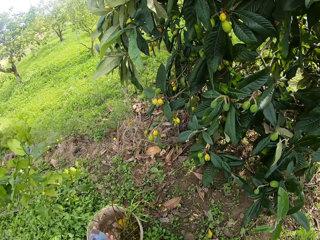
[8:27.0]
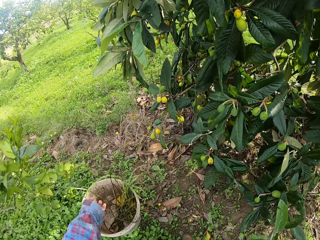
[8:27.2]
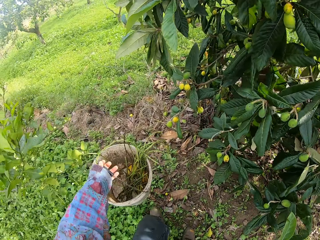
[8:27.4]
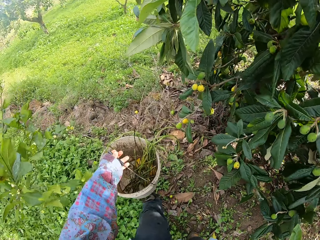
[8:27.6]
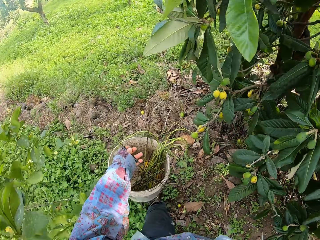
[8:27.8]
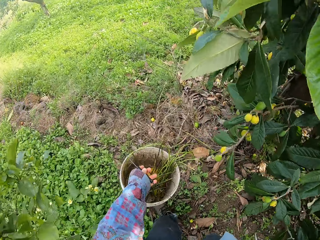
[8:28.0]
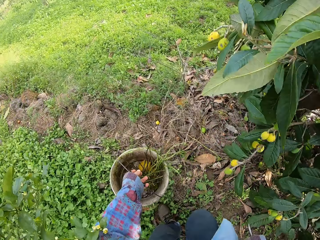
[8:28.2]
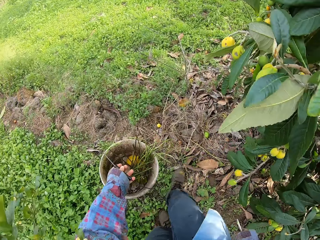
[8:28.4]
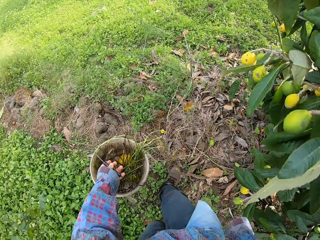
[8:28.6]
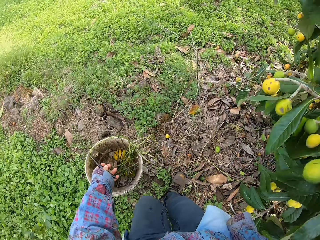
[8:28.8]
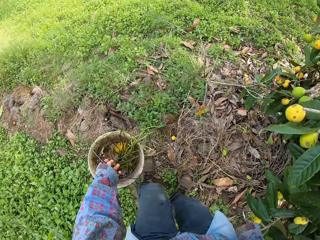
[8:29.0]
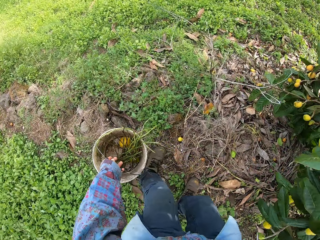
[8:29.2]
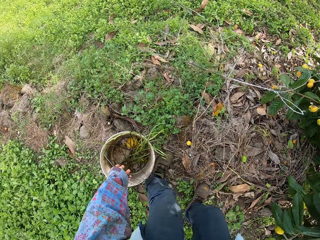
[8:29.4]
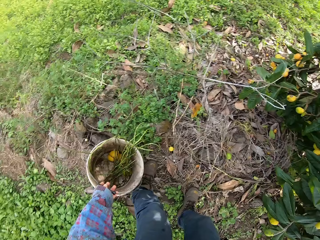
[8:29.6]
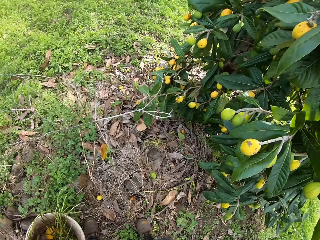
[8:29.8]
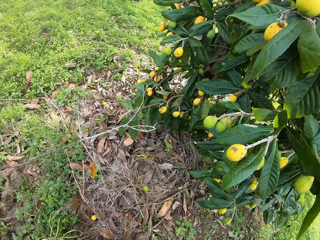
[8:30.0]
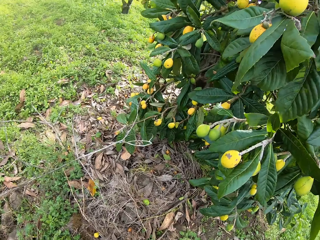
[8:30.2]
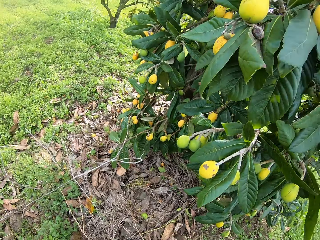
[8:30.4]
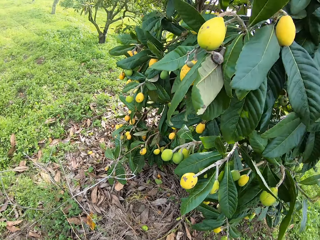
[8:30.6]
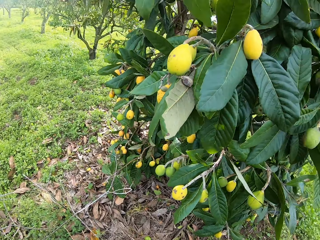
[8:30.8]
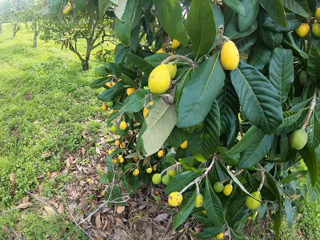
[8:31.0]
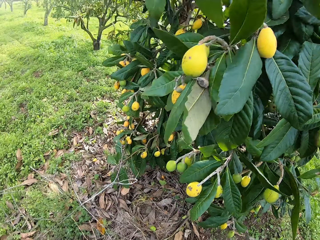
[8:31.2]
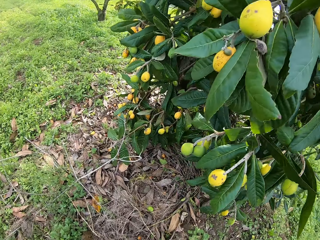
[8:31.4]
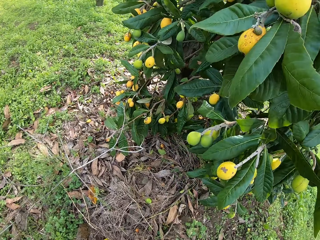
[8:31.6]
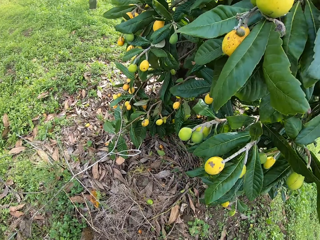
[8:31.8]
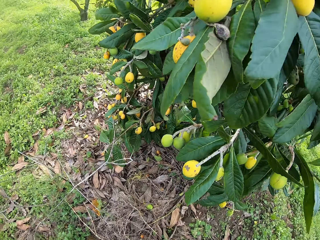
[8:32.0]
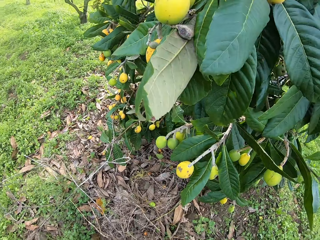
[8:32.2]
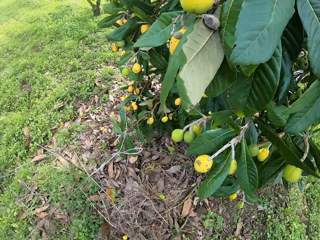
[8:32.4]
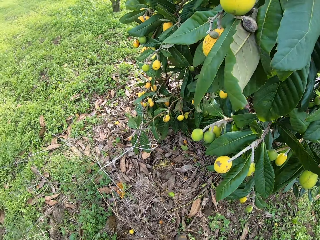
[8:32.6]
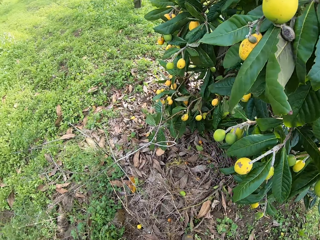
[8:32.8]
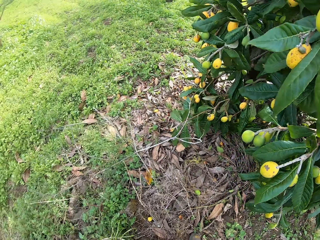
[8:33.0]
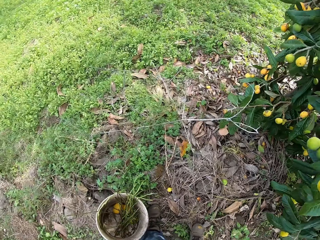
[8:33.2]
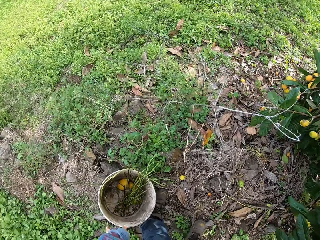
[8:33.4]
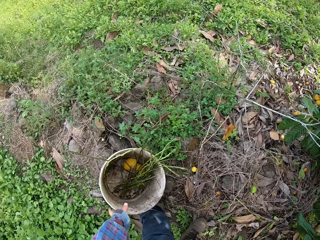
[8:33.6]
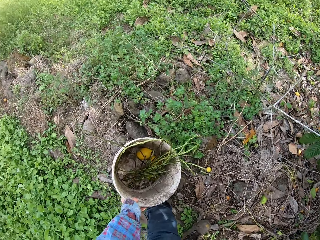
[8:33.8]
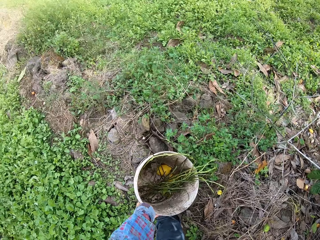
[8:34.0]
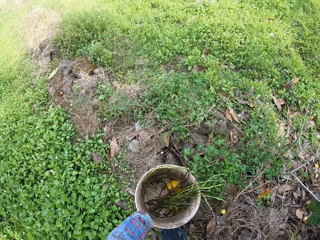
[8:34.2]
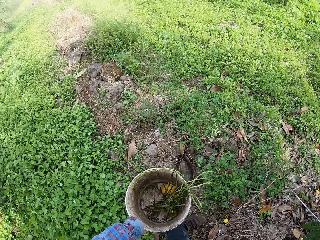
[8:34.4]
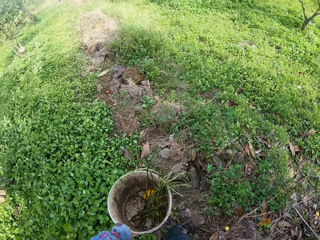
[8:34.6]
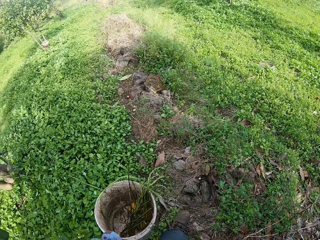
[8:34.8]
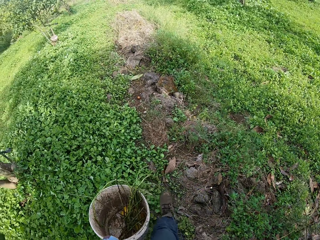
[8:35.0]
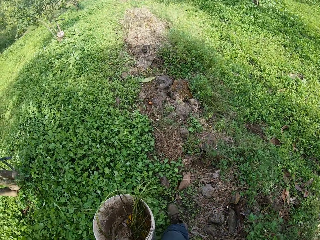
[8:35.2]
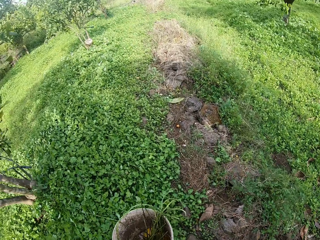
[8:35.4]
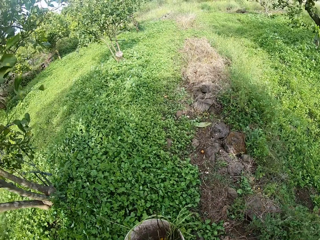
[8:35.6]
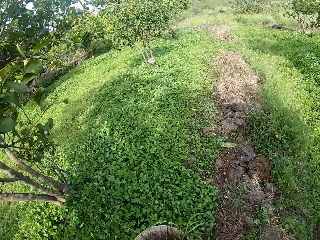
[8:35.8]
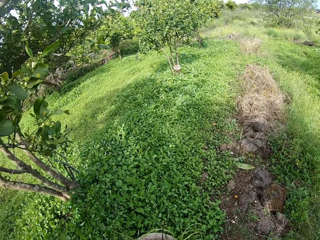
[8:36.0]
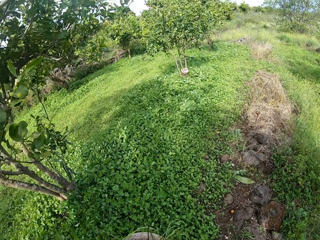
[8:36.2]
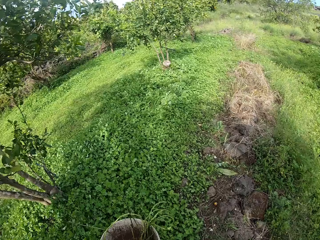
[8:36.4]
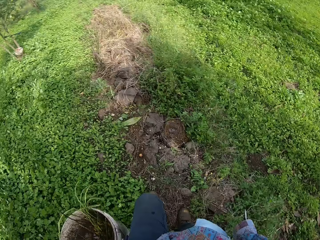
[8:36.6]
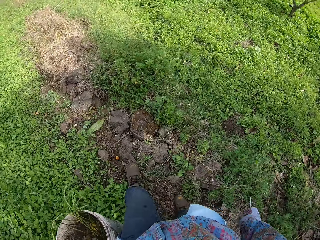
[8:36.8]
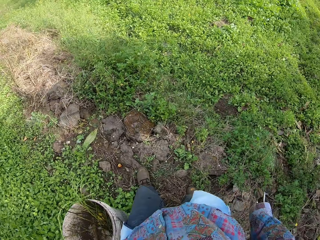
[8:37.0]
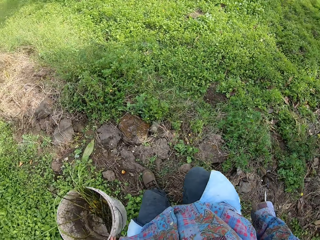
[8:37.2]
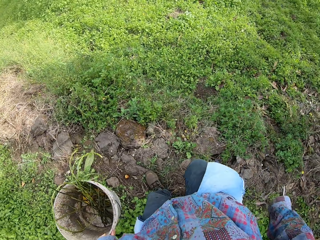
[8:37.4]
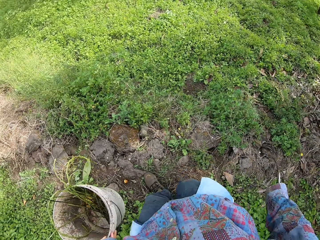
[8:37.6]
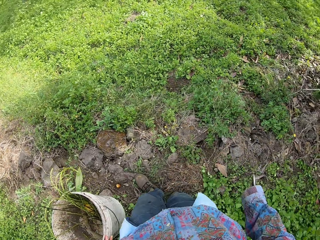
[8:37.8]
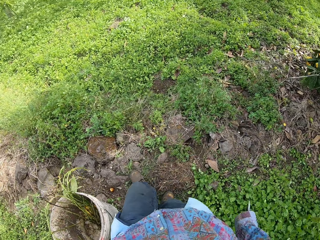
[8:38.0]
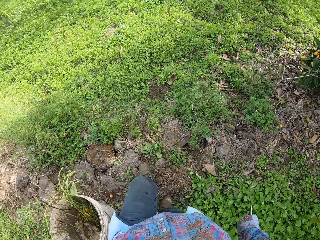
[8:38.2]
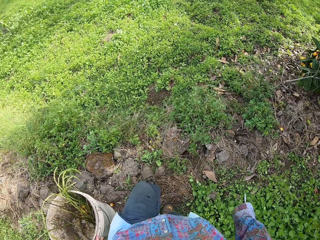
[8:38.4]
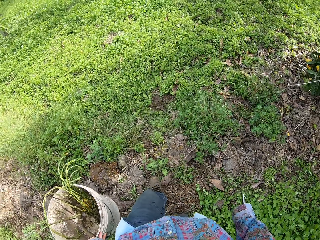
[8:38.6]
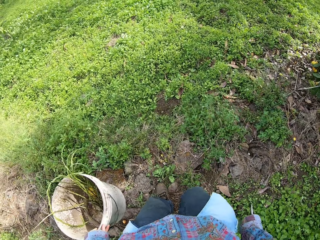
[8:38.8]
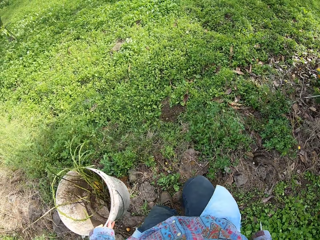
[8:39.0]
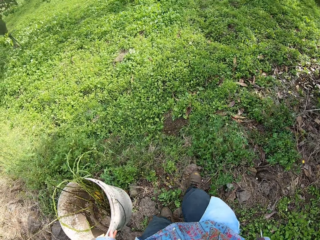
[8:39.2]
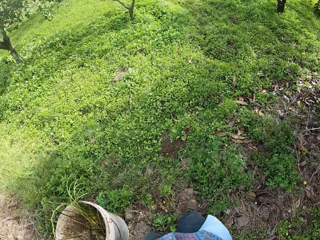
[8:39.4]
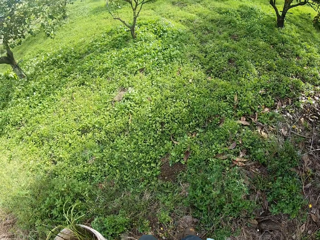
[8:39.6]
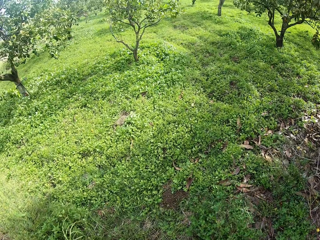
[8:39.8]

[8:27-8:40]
The camera wearer drops the bucket in his left hand on the floor. He carries the bucket to another part of the farm with his left hand. He walks around the garden.

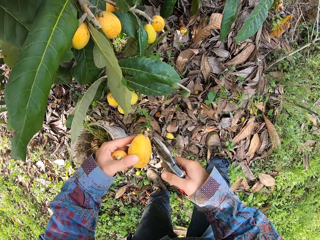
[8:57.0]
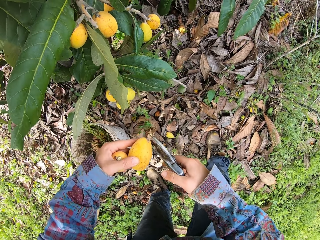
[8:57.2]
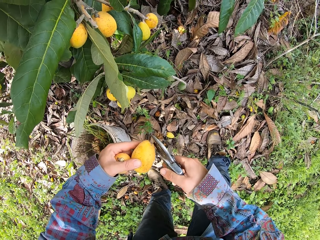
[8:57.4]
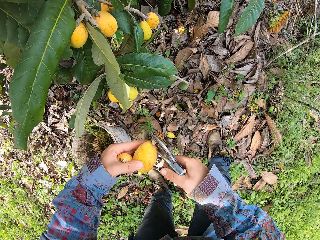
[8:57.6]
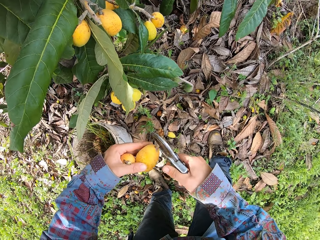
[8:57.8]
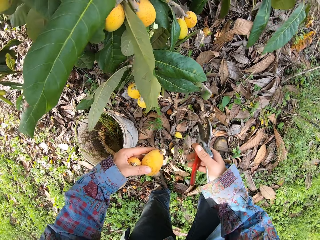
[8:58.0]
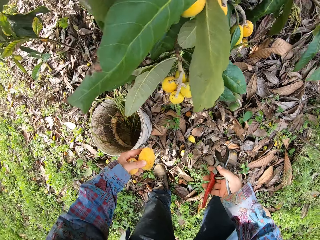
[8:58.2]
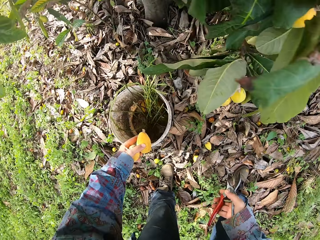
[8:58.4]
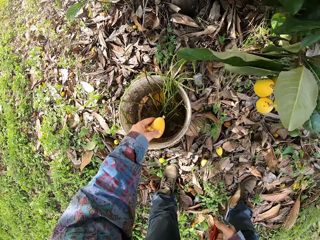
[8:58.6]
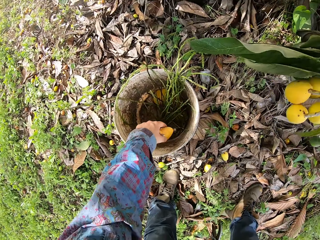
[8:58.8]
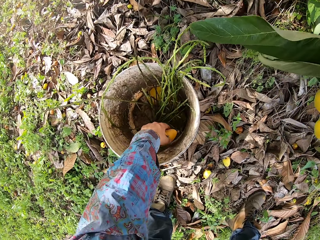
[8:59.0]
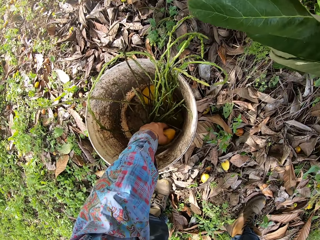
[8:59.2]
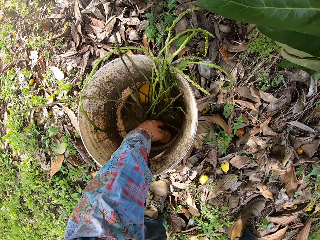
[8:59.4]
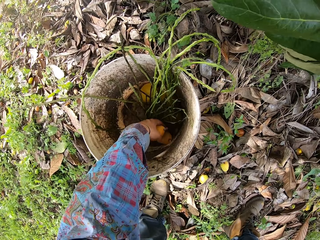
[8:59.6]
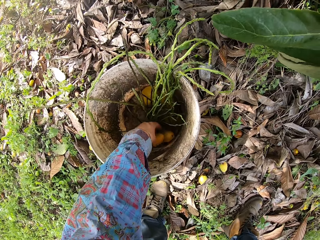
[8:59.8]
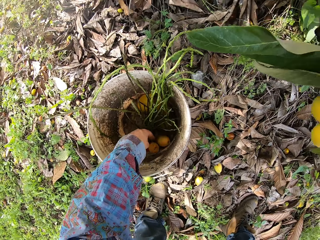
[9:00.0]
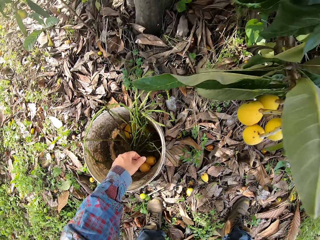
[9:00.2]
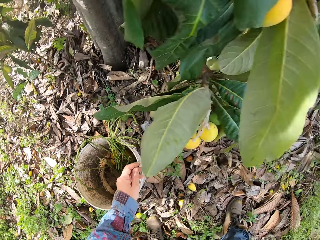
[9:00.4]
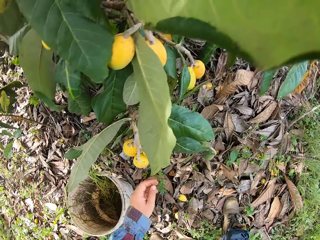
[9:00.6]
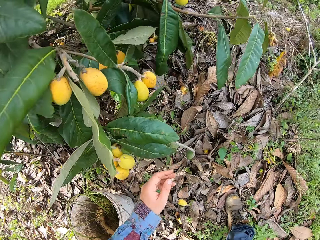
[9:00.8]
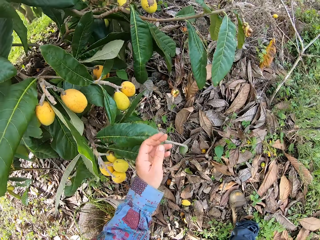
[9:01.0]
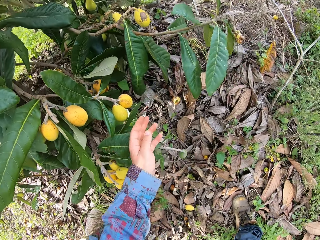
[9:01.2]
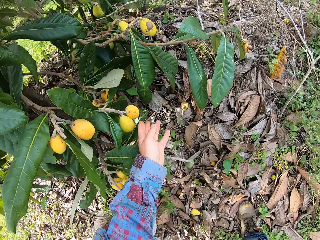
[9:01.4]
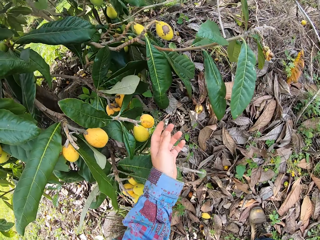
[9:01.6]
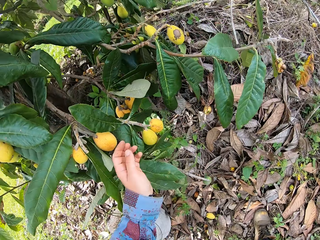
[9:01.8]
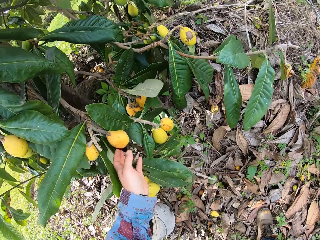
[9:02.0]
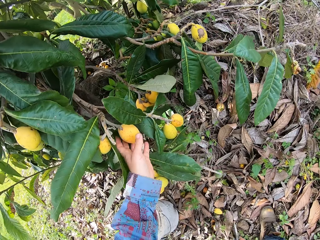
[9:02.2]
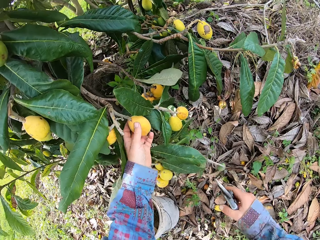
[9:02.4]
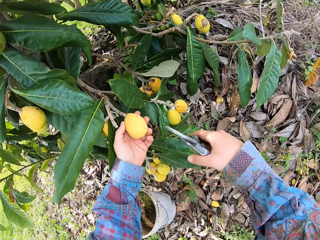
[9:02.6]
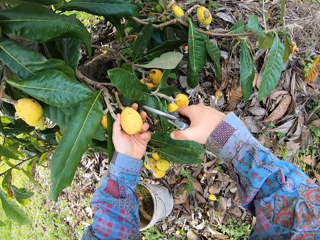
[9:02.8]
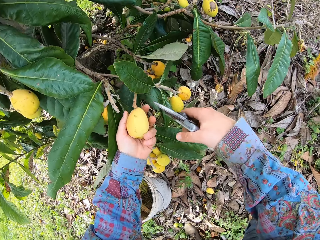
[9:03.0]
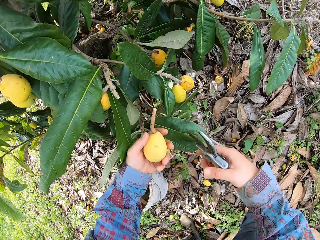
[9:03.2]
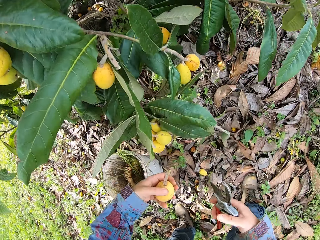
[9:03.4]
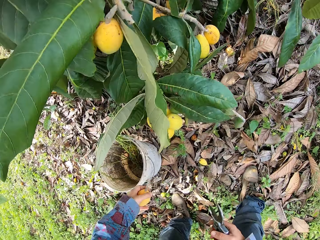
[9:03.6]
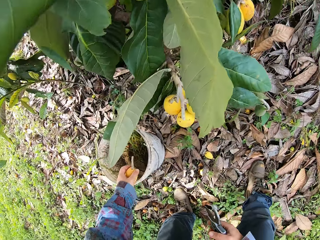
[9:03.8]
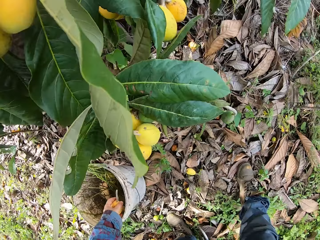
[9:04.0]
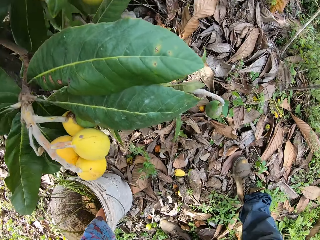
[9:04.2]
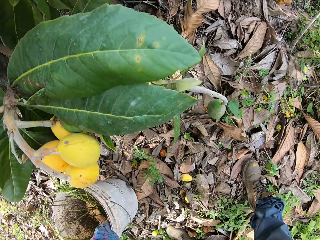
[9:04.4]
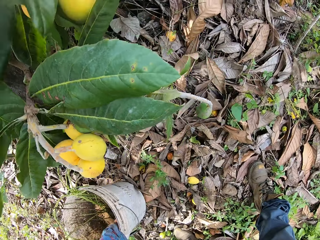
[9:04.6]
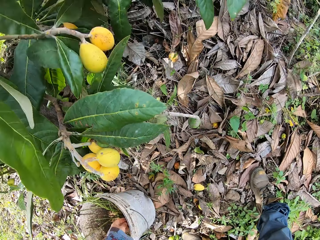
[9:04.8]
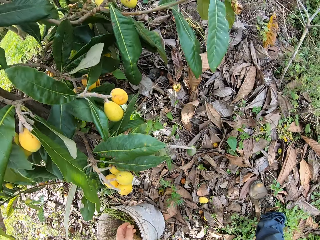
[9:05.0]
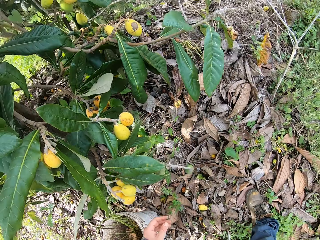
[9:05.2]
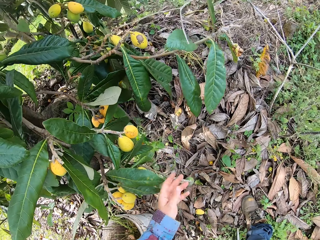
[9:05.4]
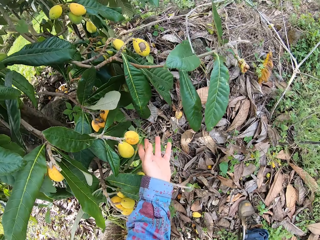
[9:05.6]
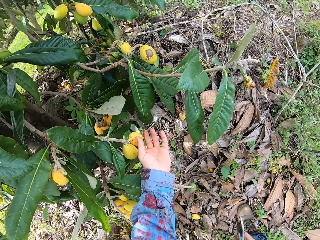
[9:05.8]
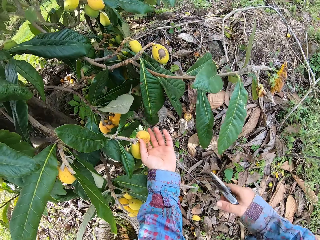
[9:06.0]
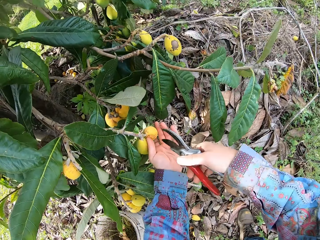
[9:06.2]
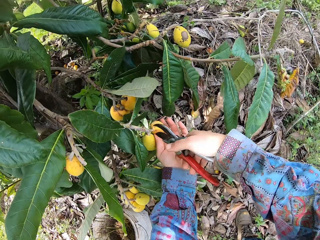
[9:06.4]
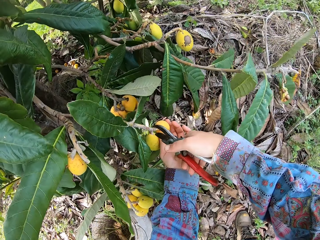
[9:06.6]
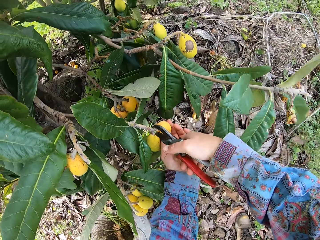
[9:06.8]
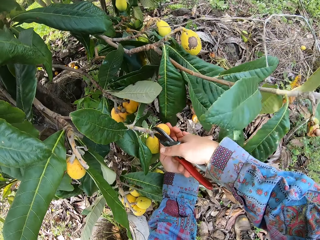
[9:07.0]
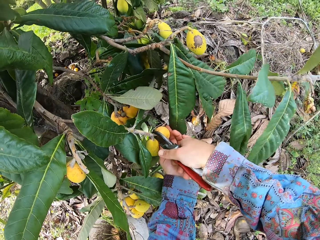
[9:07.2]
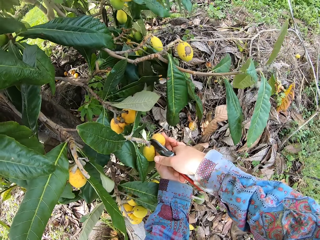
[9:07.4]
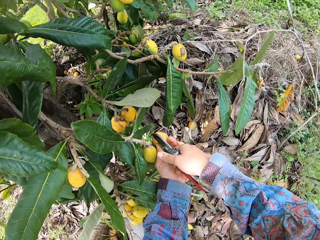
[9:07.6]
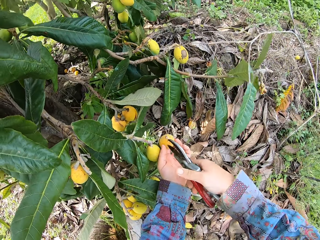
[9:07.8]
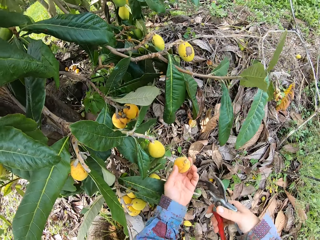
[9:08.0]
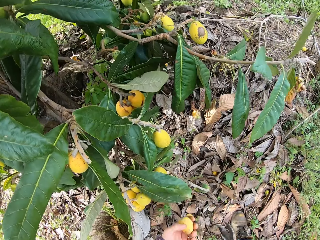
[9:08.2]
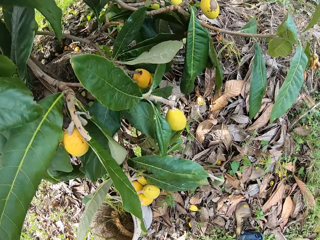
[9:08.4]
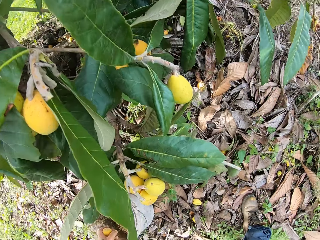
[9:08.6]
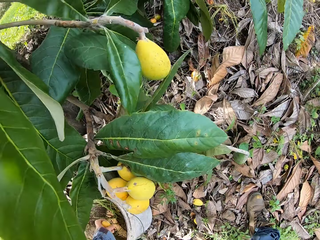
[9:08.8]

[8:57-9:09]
The camera wearer drops the loquat fruits in his left hand in the bucket. He picks a fruit with his left hand. He cuts the loquat. He drops the fruit in his left hand in the bucket. He picks a fruit with his left hand. He cuts the fruit's stem with a pair of pruners in his right hand.
